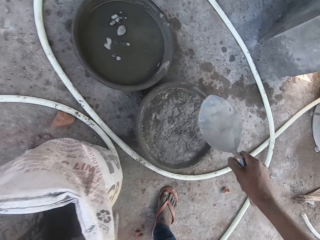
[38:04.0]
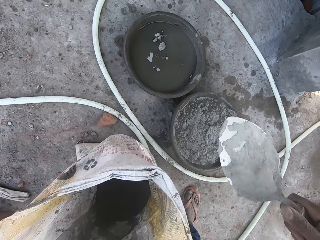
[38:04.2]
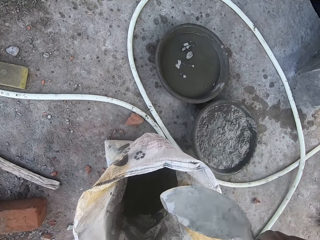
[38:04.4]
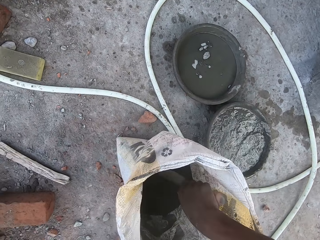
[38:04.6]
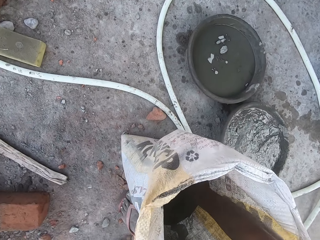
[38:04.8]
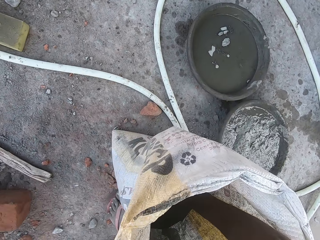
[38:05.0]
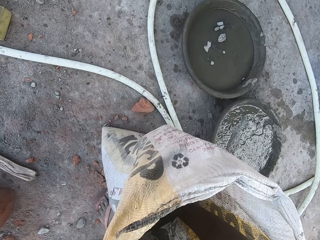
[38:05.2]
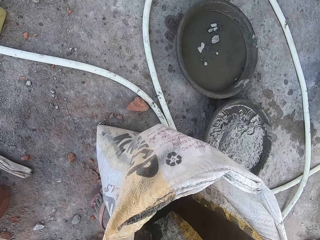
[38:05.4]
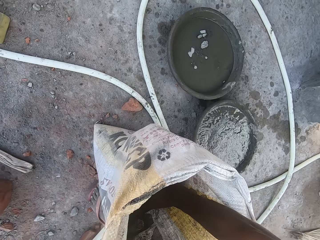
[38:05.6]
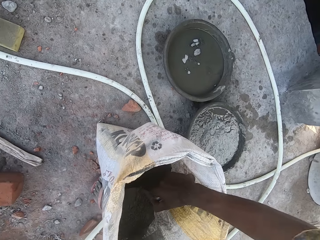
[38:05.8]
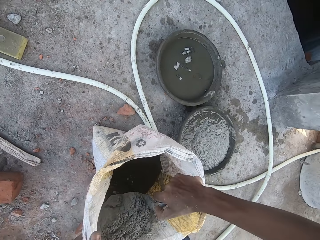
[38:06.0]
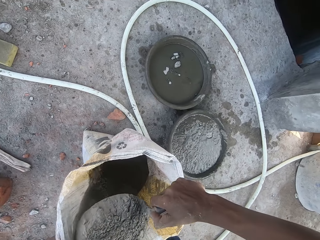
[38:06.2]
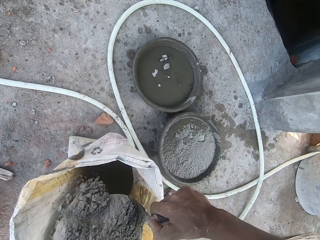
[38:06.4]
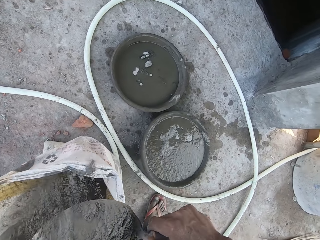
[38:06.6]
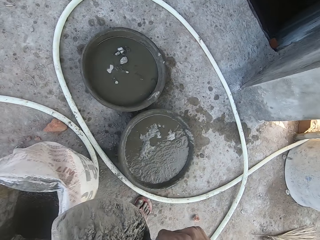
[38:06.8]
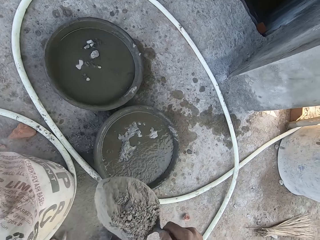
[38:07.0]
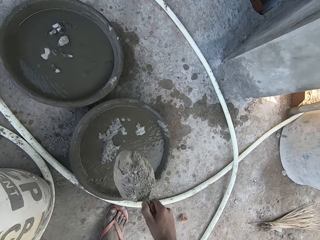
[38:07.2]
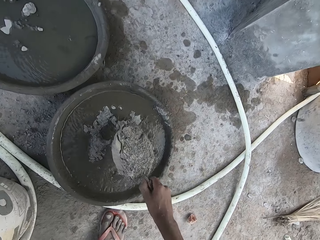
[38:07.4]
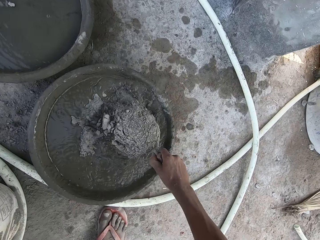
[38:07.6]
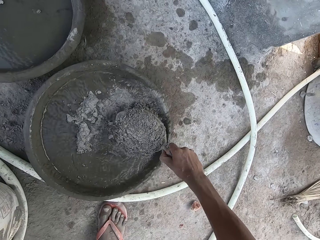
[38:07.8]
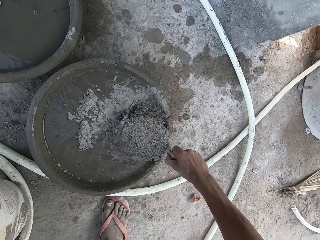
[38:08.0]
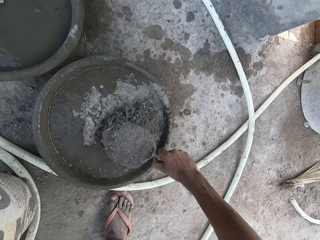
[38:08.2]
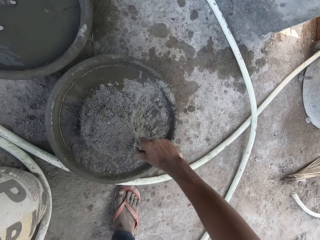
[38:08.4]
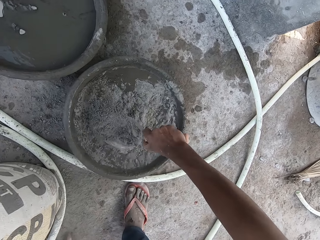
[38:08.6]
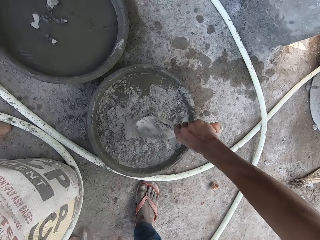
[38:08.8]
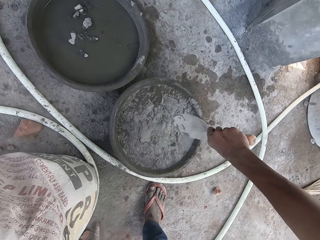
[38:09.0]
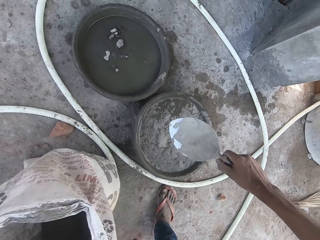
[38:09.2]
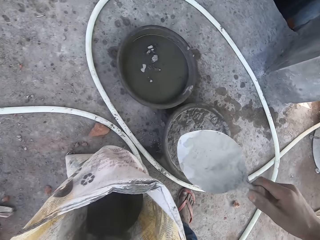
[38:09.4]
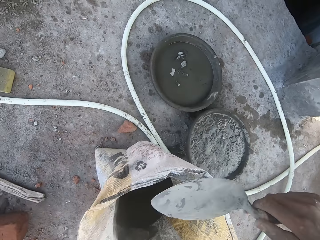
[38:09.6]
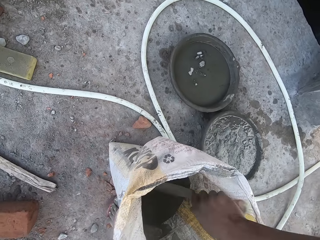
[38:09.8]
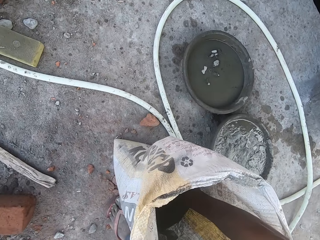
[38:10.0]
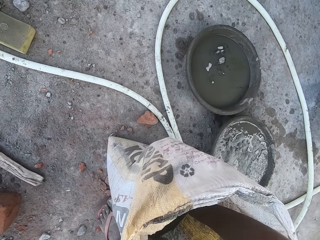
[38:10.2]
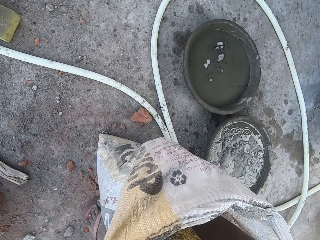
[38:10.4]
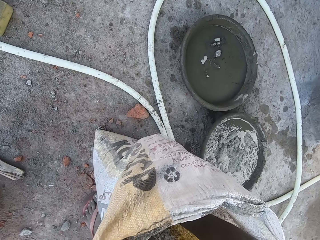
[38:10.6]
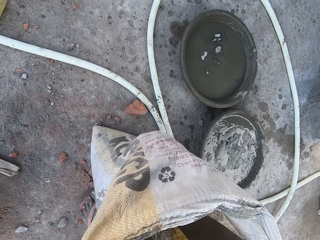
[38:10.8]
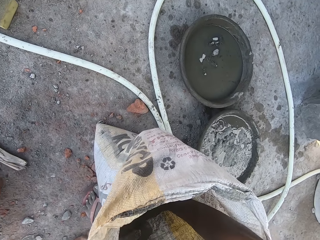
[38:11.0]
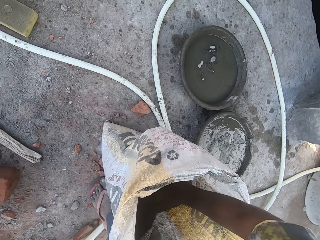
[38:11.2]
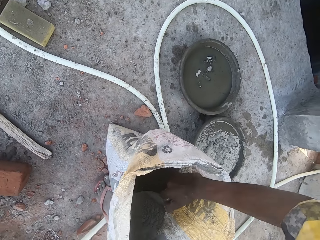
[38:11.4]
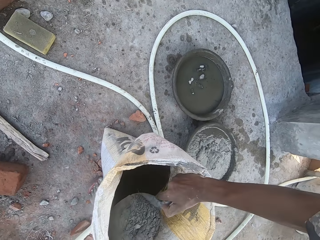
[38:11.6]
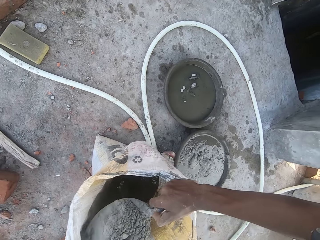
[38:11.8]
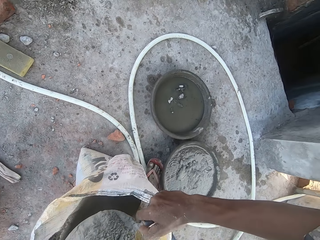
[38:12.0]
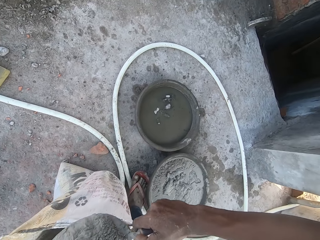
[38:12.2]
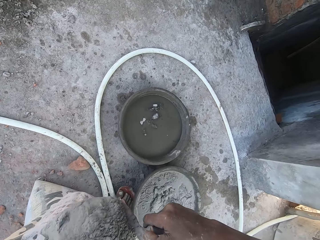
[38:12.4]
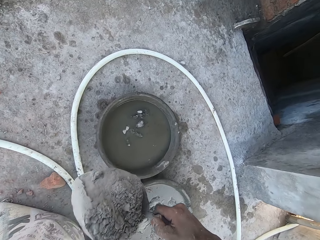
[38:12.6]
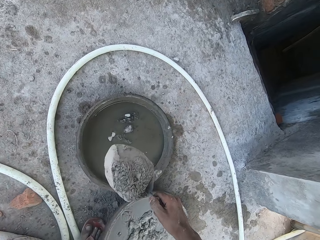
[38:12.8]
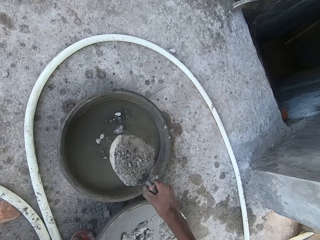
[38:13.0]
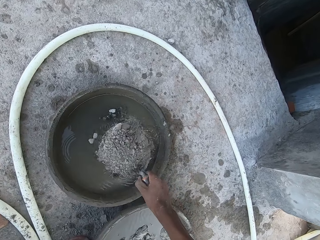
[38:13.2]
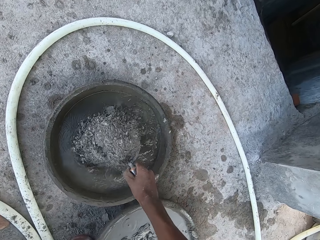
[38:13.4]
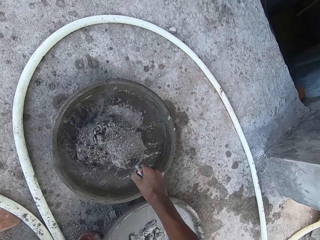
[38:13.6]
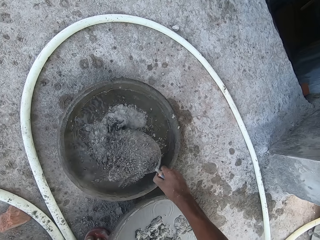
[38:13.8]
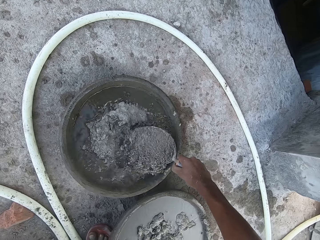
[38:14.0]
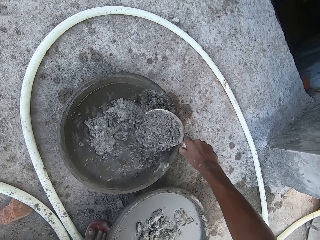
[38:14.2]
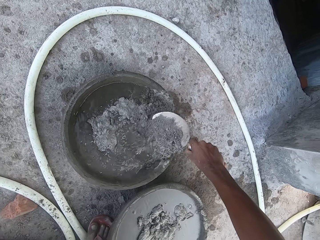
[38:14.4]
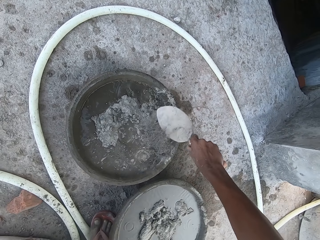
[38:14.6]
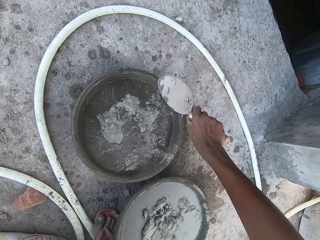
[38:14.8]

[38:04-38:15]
The camera wearer packs cement from the bag with the hand trowel in his right hand. He pours the cement into the bowl of water on the ground with his right hand. He packs cement from the bag with the hand trowel in his right hand. He pours the cement into the bowl of water on the ground with his right hand.

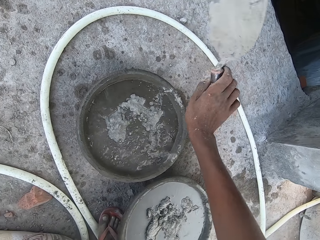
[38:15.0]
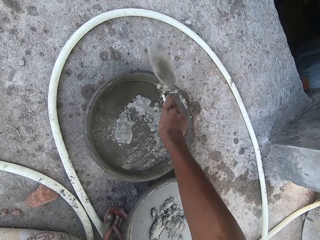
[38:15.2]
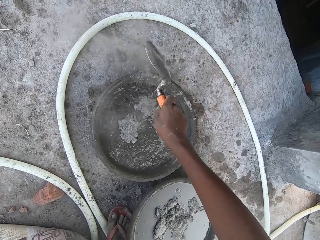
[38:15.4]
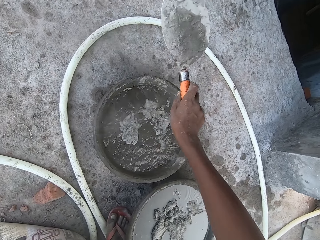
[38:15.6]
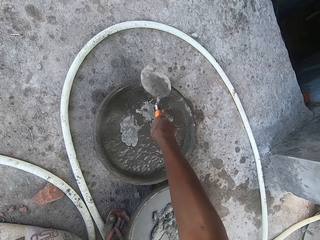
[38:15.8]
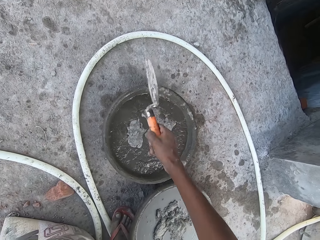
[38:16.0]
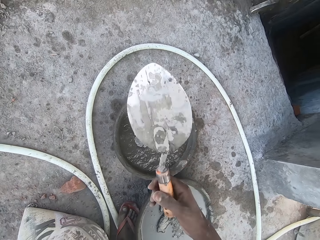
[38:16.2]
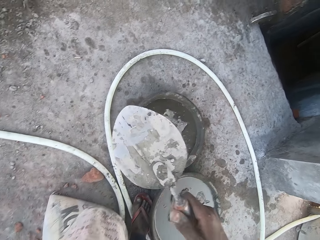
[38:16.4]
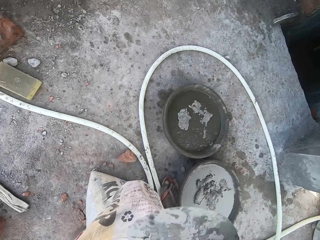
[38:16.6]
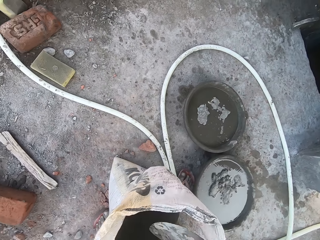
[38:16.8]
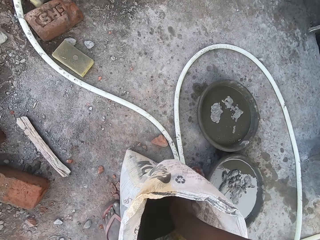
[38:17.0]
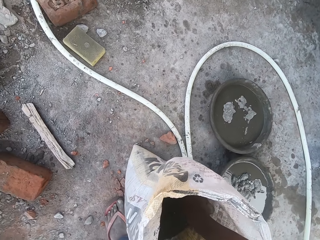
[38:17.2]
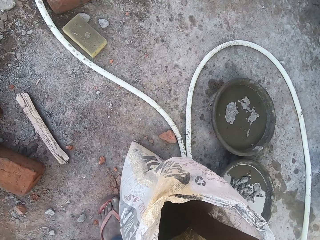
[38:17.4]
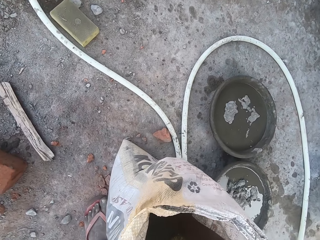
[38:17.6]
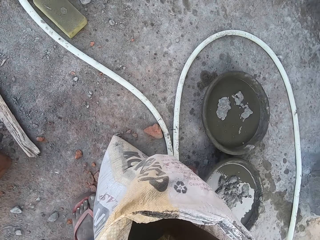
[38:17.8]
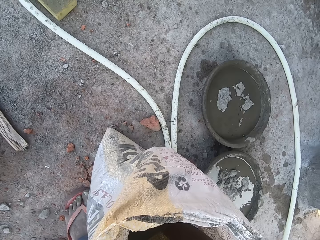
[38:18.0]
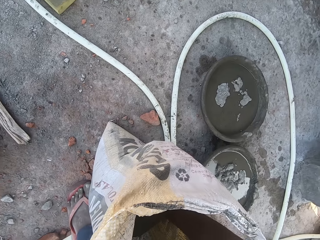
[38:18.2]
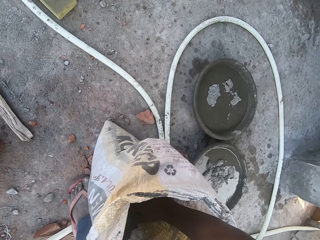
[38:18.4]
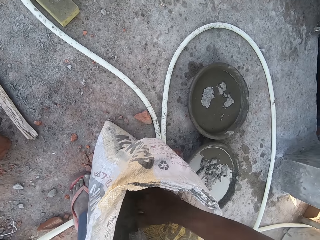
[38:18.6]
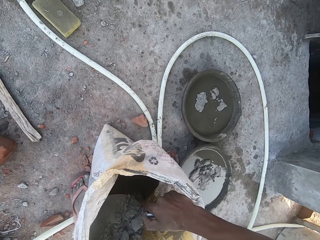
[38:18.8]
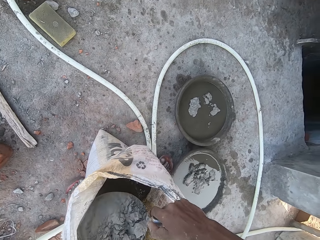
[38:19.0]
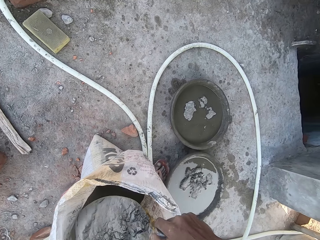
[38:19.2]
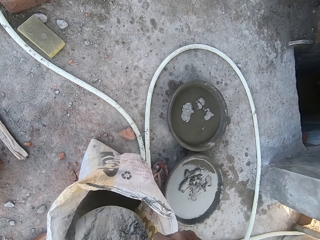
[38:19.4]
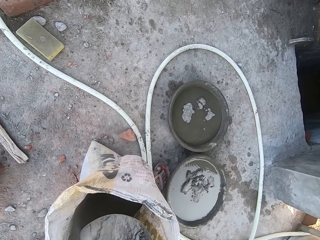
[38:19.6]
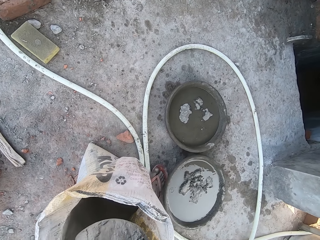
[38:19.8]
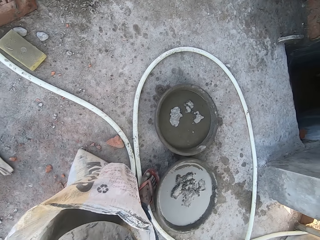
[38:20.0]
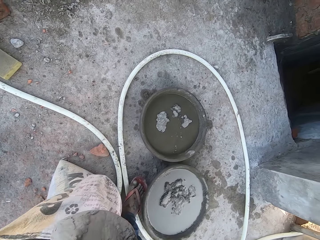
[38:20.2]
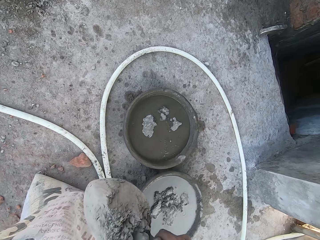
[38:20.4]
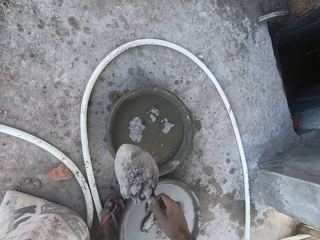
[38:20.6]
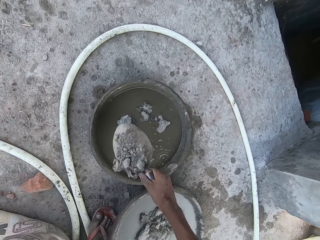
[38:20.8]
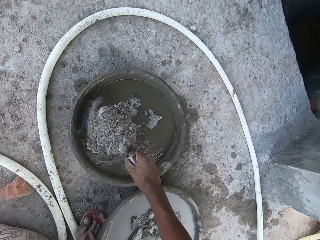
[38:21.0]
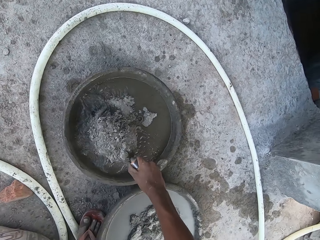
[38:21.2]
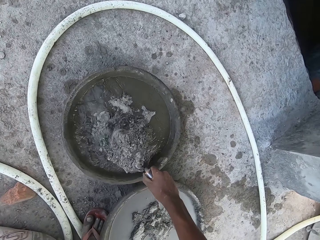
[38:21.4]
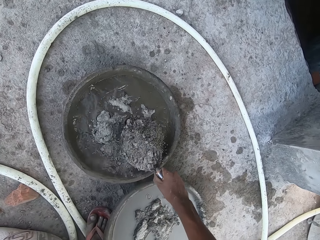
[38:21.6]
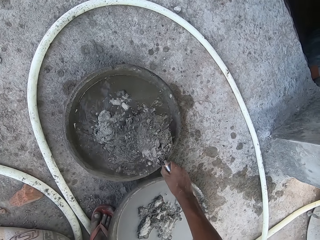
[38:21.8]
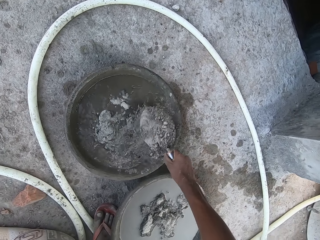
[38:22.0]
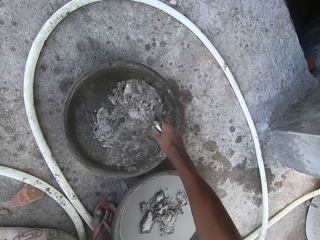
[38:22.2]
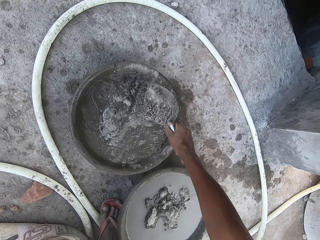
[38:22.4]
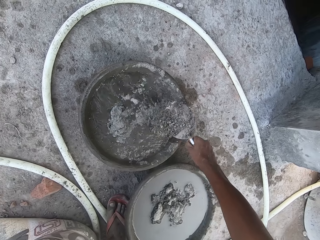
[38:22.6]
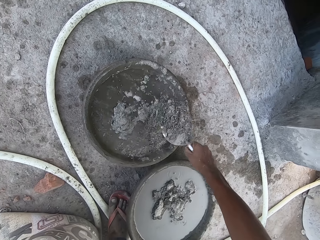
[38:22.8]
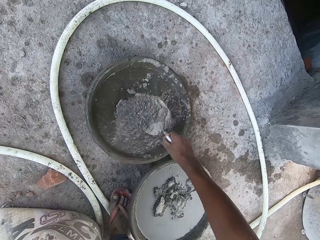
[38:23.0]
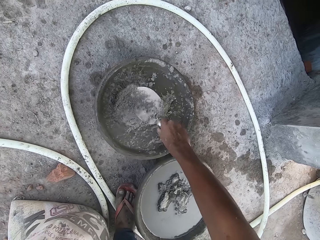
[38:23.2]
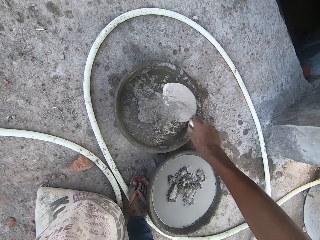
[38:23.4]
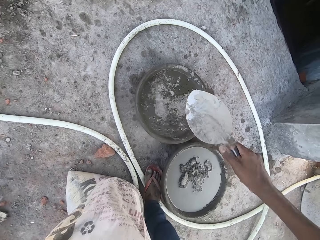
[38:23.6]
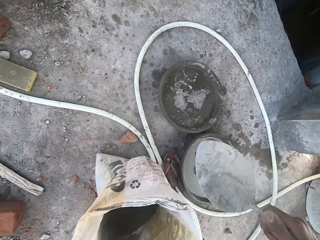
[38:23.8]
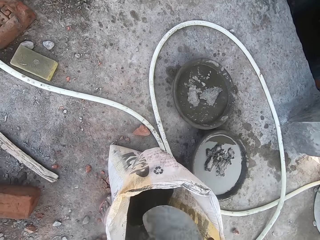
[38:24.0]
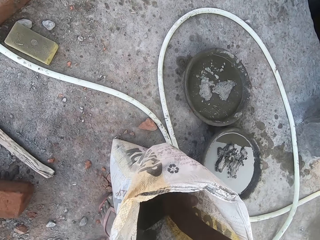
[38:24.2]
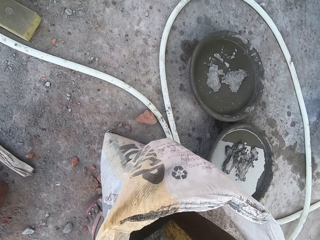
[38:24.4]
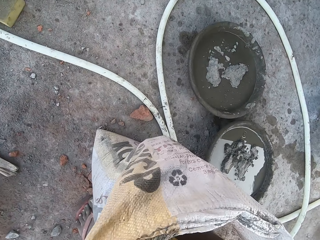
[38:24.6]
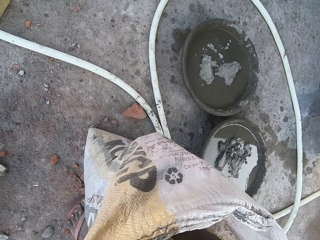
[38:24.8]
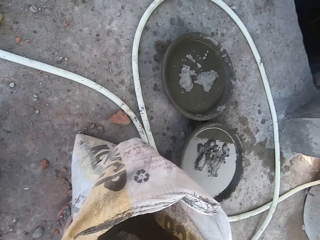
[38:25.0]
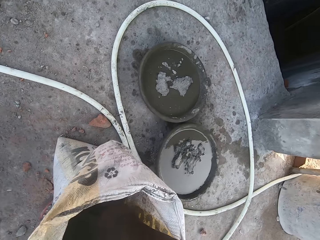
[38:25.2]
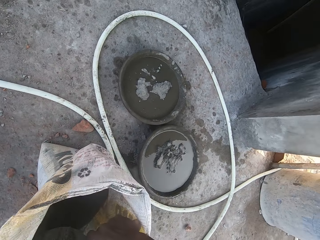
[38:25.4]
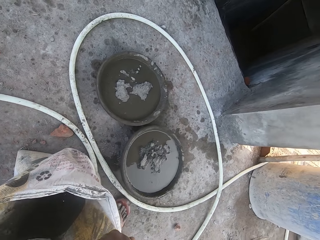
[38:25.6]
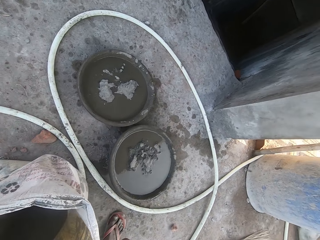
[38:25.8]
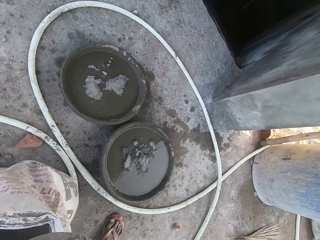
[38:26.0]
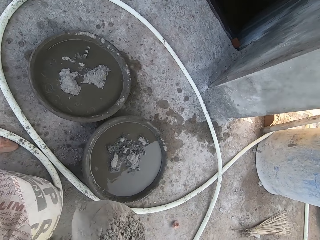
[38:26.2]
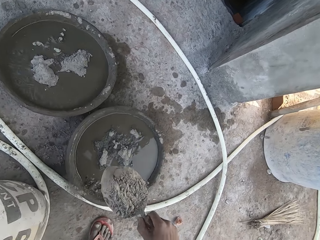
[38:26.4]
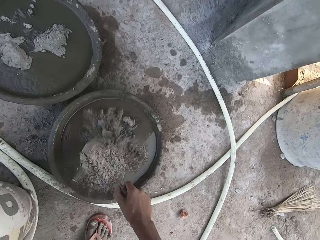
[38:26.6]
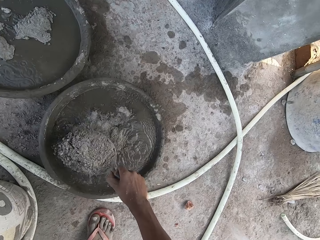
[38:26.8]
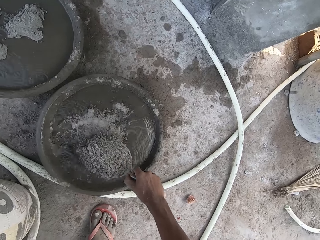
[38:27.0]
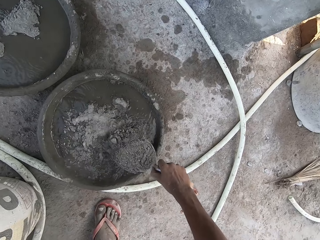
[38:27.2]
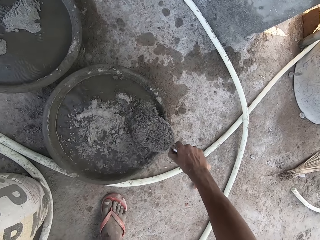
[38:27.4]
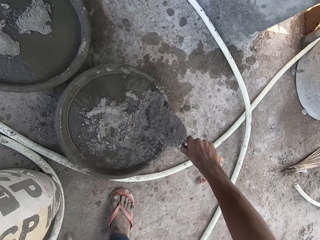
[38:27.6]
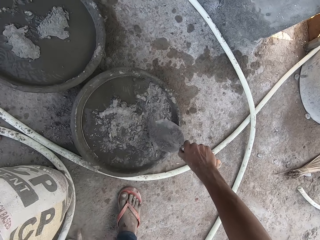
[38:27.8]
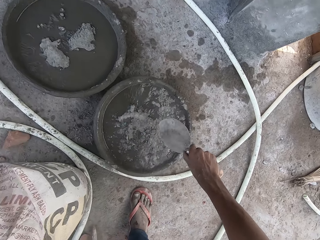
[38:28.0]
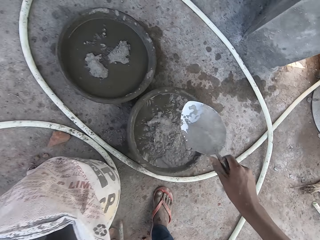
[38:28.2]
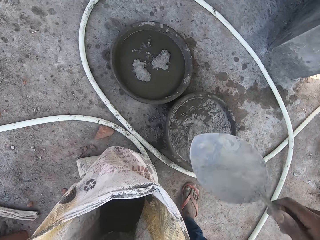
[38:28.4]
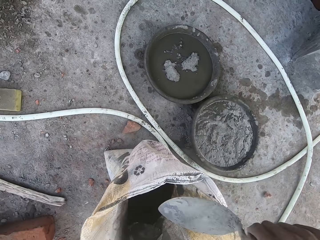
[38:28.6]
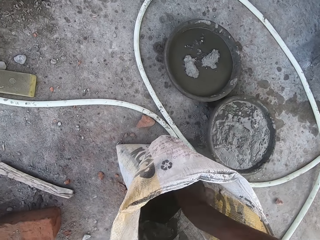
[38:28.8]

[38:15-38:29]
The camera wearer hits the hand trowel on the edge of the bowl with his right hand. He packs cement from the bag with the hand trowel in his right hand. He pours the cement into the bowl of water on the ground with his right hand. He packs cement from the bag with the hand trowel in his right hand. He pours the cement into the bowl of water on the ground with his right hand.
